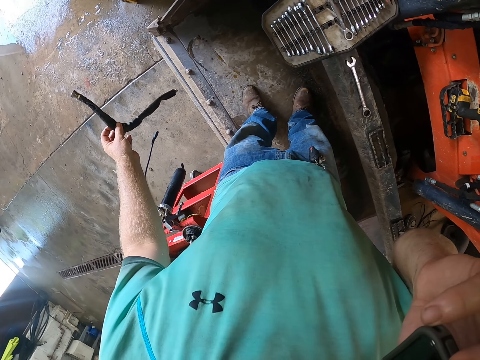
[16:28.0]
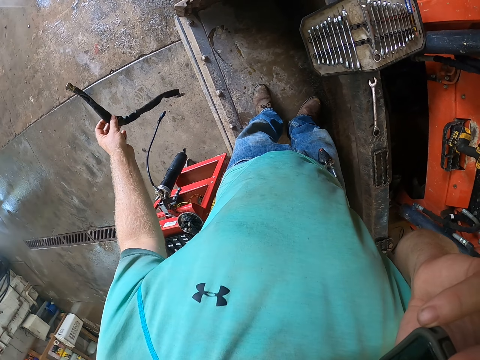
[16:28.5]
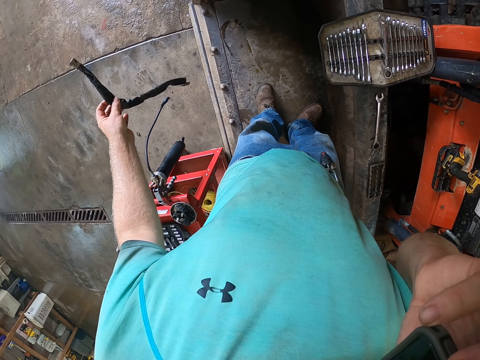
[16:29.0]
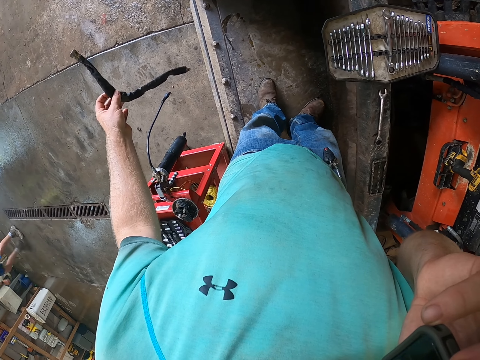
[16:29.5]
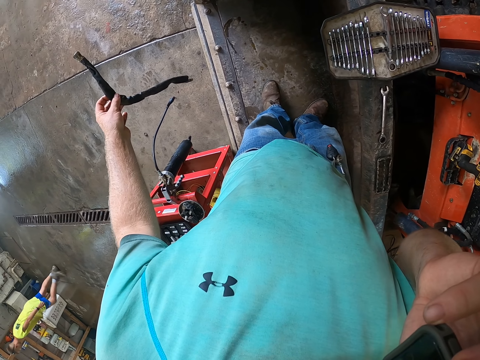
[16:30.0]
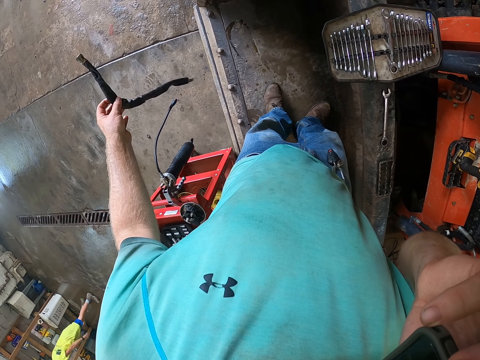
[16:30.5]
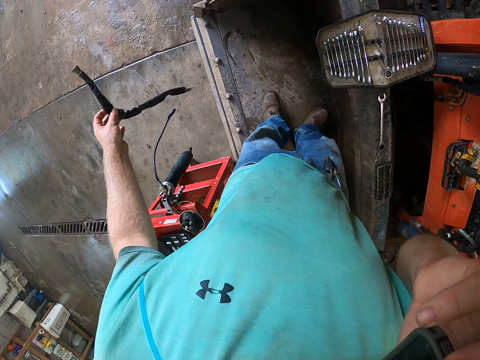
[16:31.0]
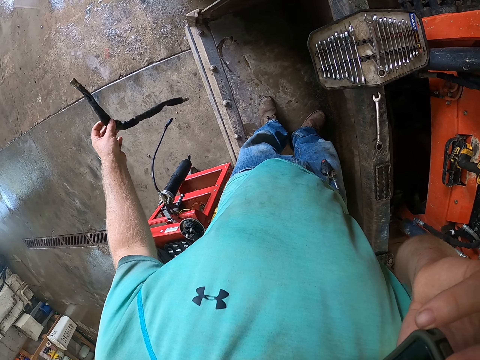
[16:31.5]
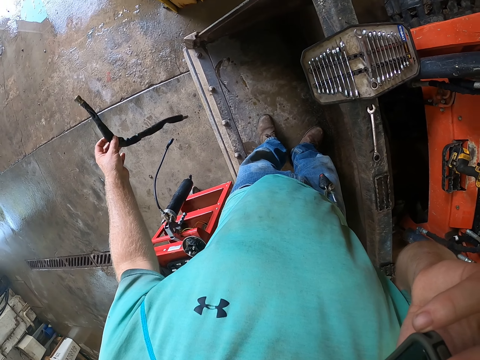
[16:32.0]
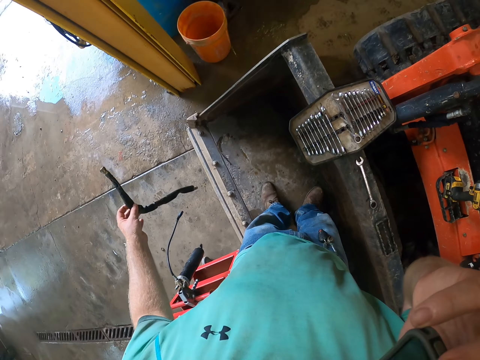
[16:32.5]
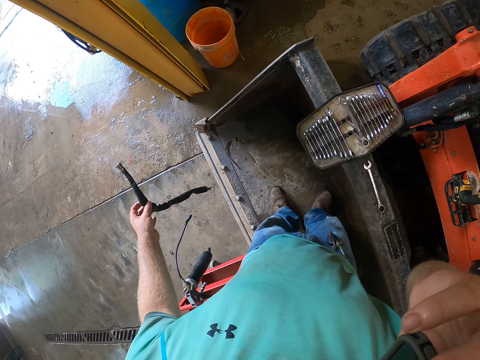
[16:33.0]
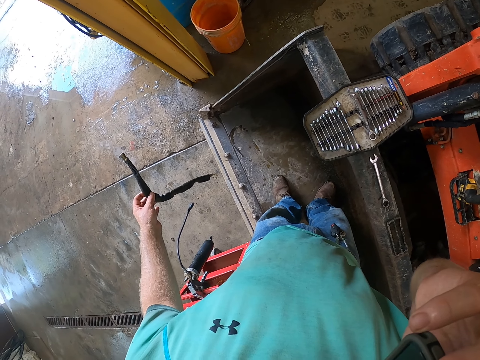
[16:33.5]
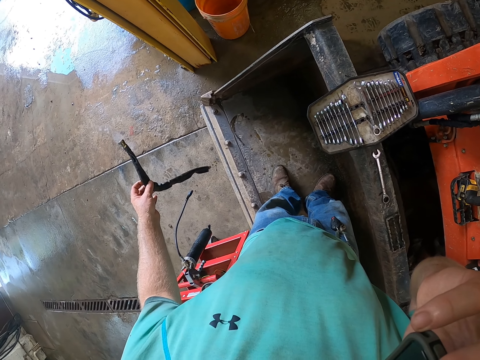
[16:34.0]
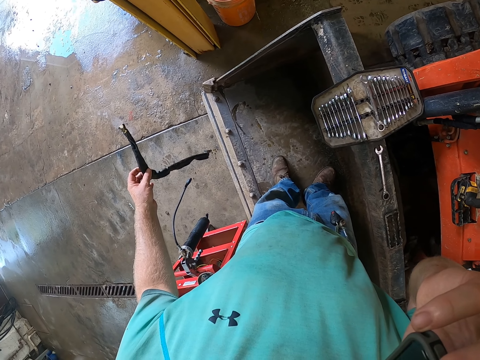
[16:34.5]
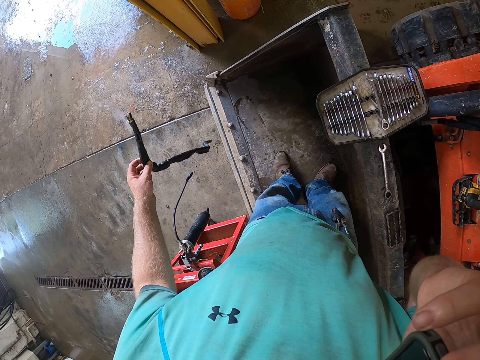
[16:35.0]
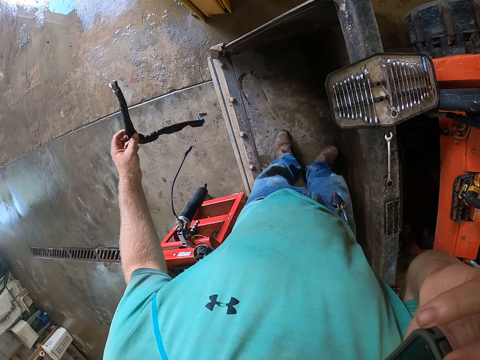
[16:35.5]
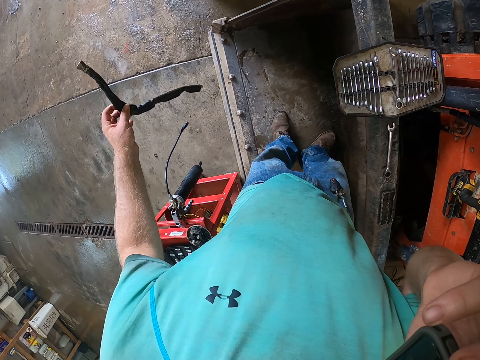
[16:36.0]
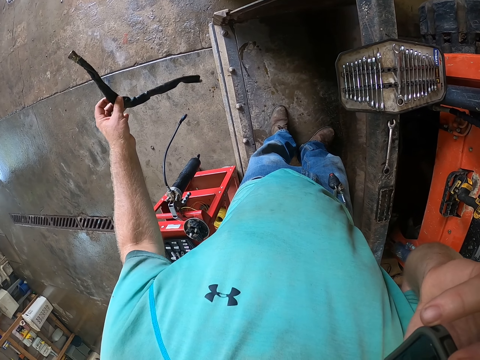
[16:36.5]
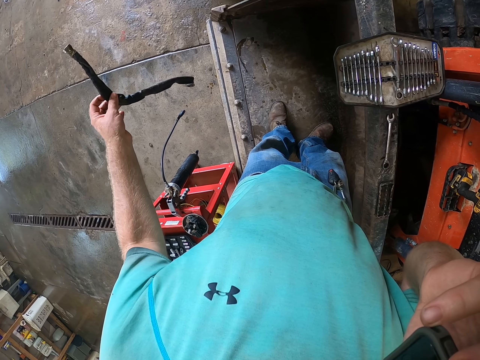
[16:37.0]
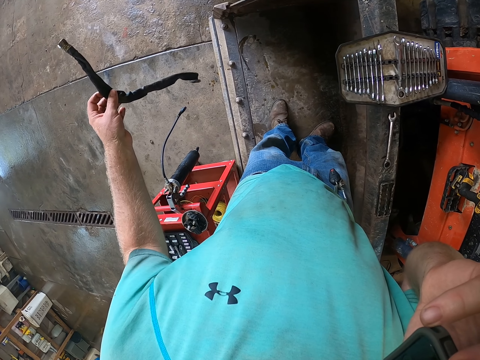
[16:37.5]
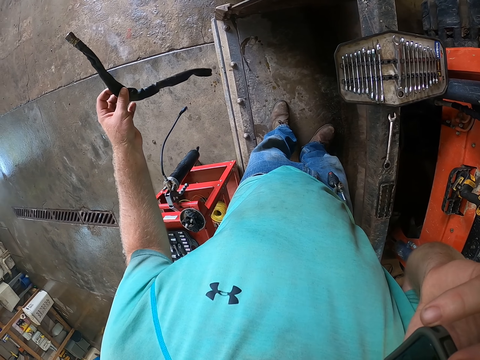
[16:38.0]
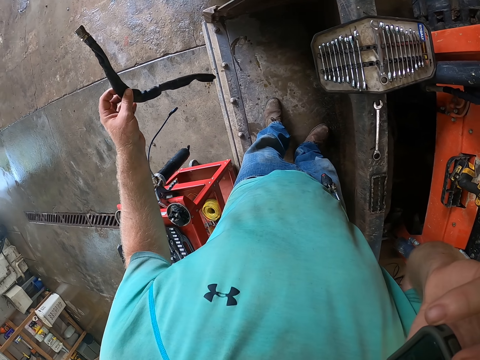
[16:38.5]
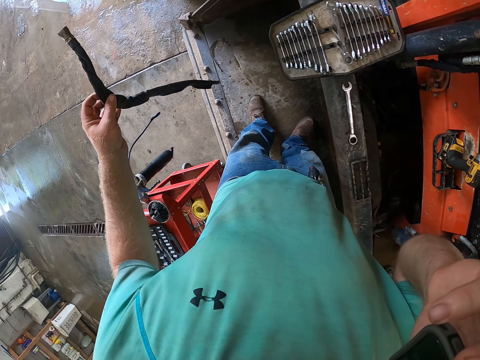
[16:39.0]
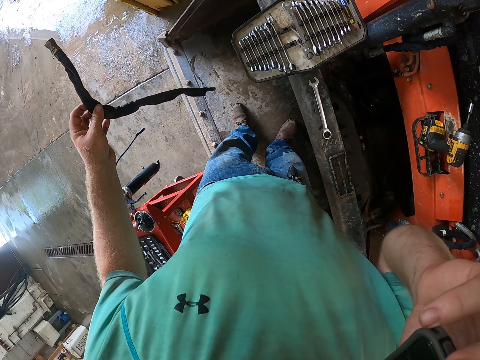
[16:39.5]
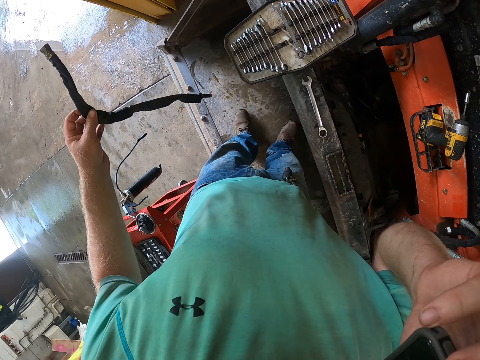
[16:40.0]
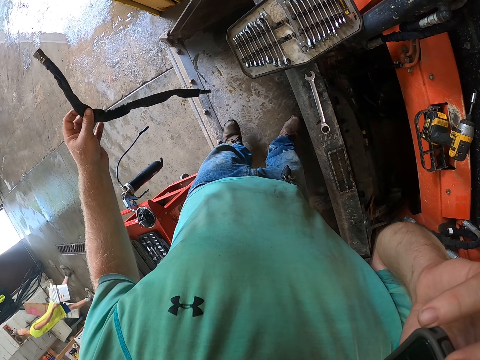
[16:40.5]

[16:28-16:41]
The camera wearer talks on the phone.

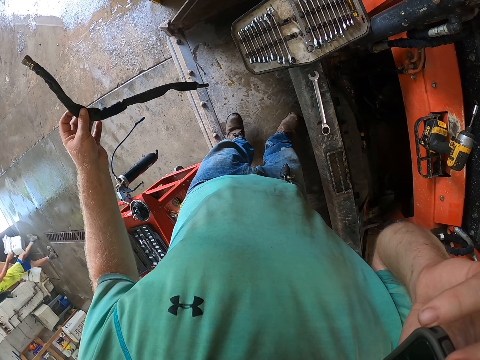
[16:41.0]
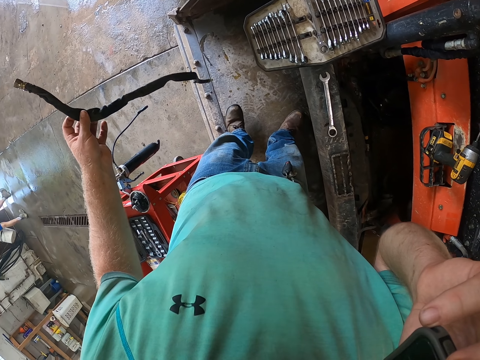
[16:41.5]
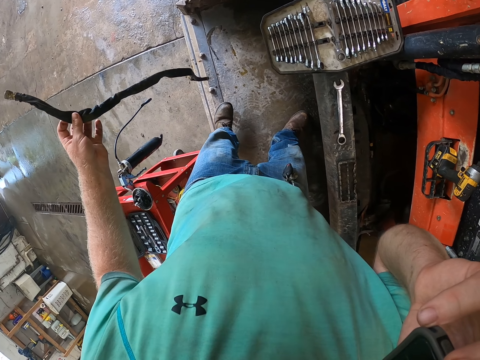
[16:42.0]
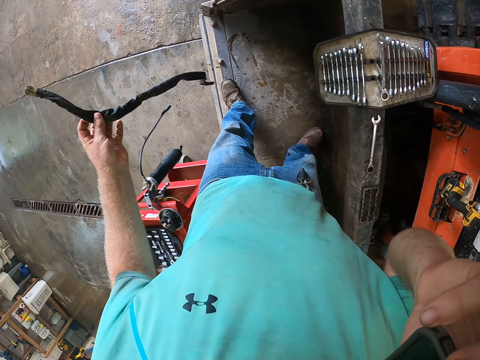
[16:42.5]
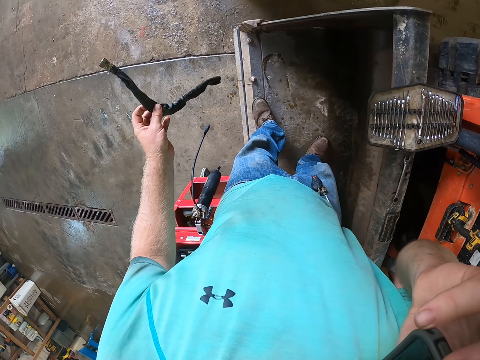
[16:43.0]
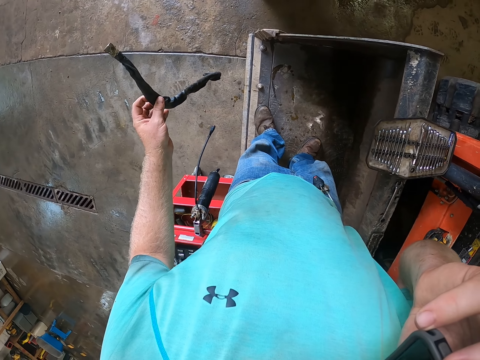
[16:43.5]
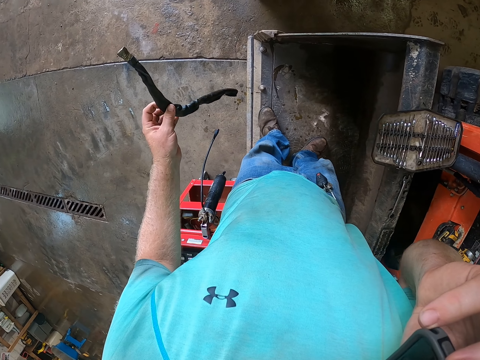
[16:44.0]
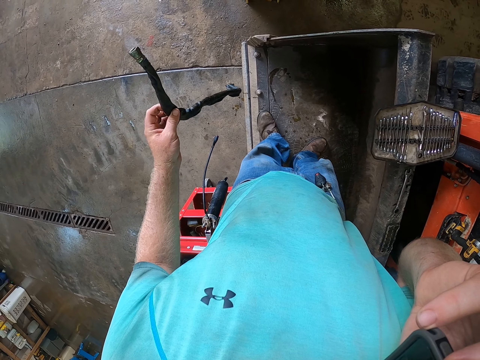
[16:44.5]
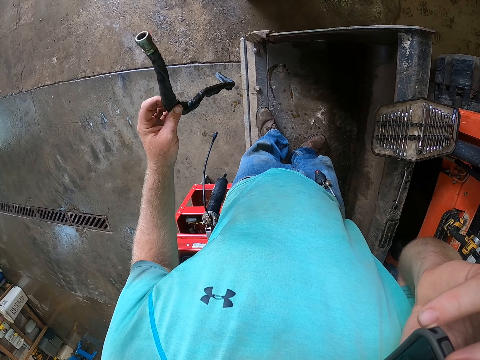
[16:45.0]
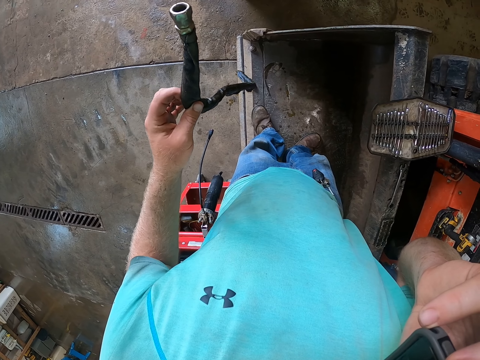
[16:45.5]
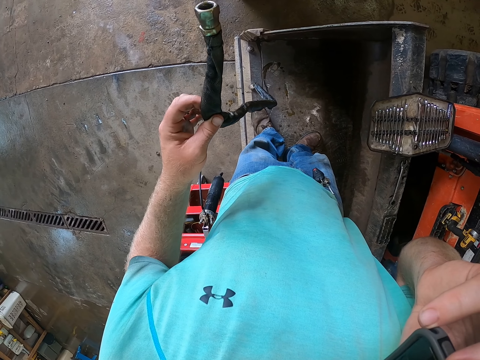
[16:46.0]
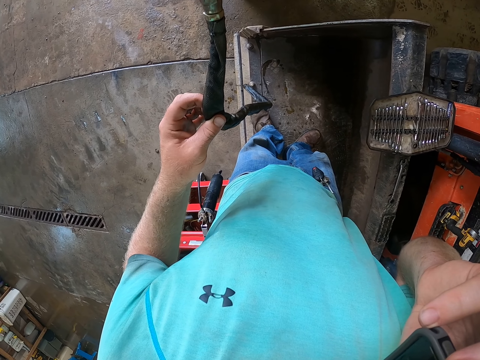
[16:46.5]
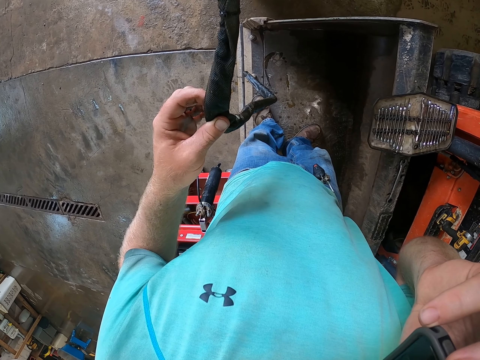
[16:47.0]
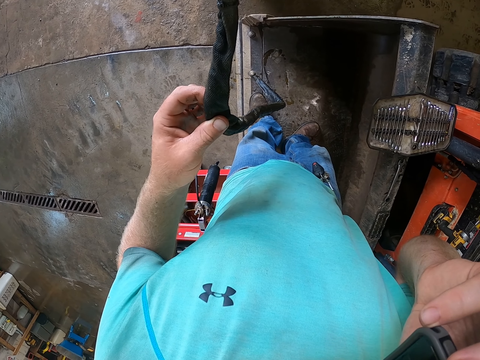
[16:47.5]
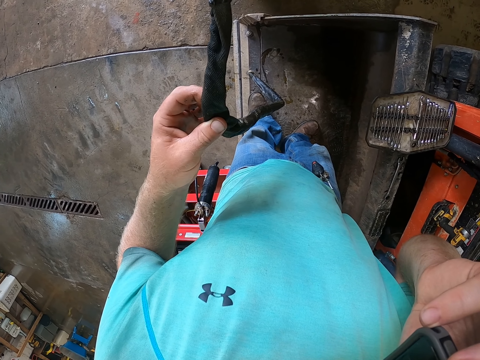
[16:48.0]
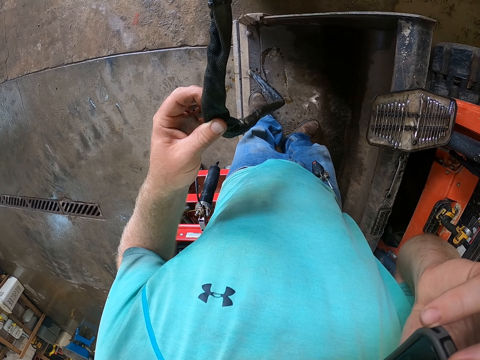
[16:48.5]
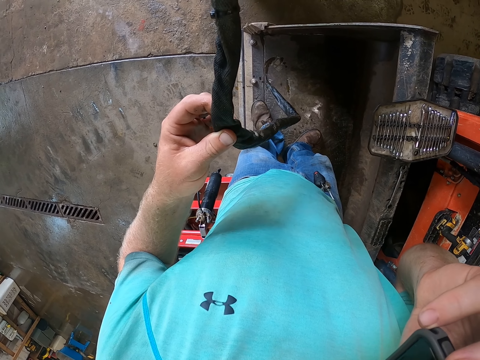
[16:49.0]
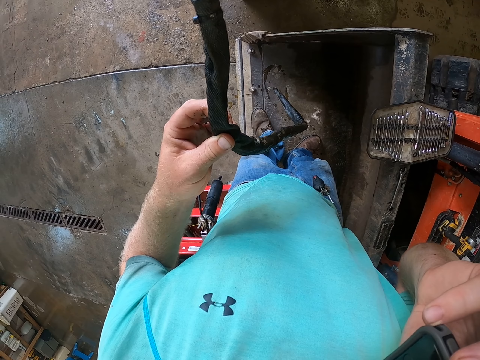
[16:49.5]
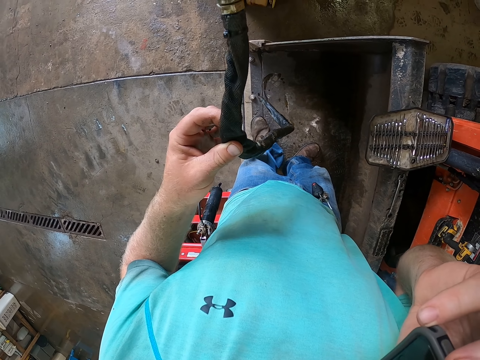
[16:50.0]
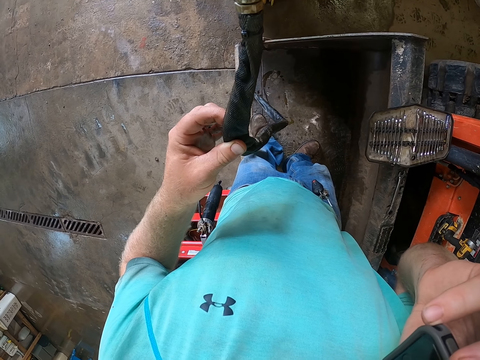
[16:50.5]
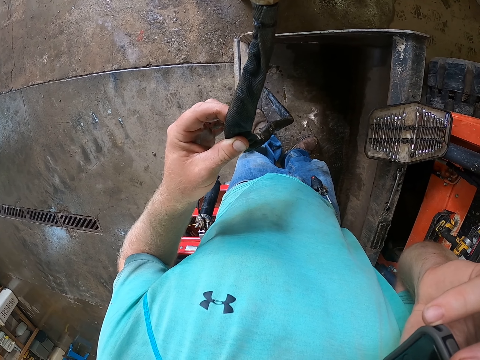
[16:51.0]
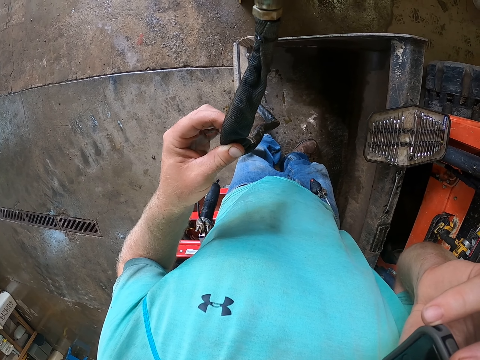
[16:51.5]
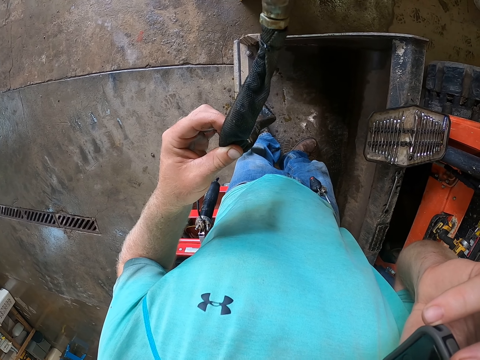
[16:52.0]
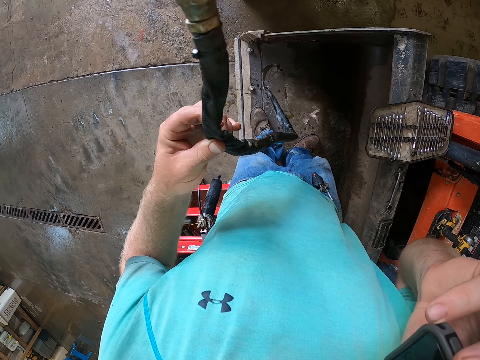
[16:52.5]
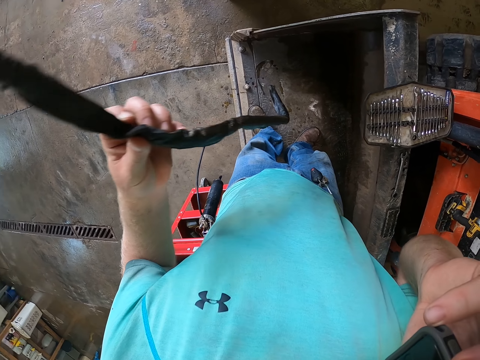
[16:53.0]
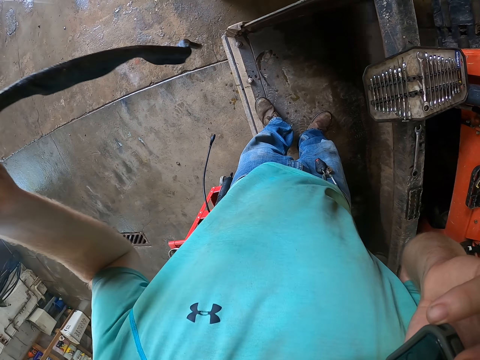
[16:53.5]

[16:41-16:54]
The camera wearer examines a pipe.
